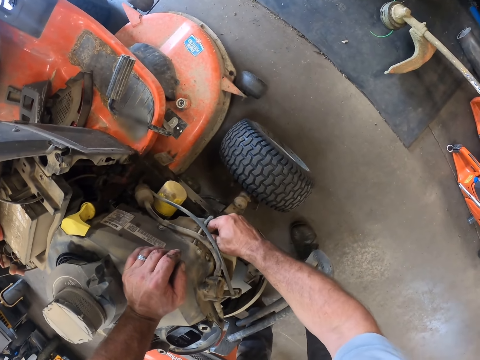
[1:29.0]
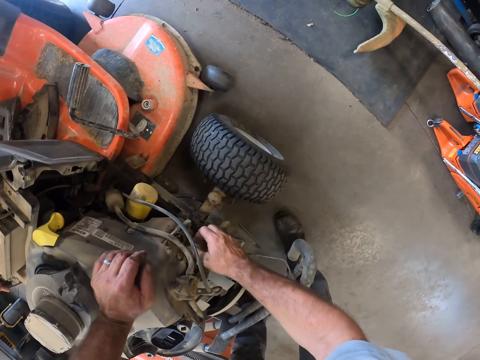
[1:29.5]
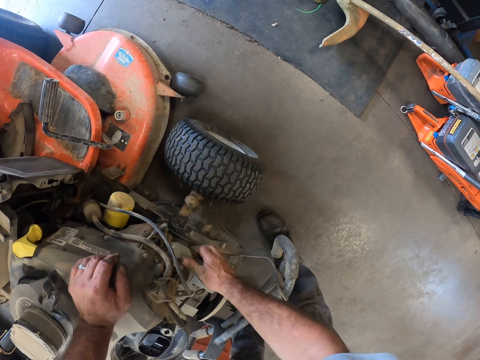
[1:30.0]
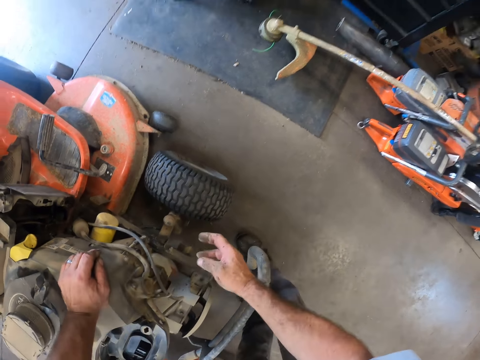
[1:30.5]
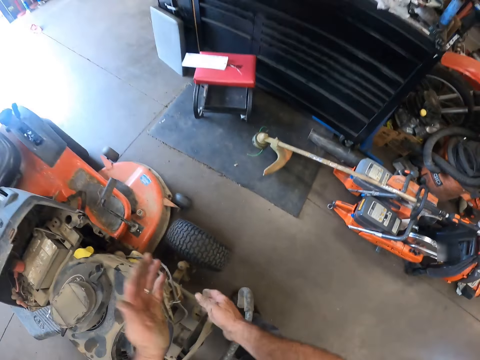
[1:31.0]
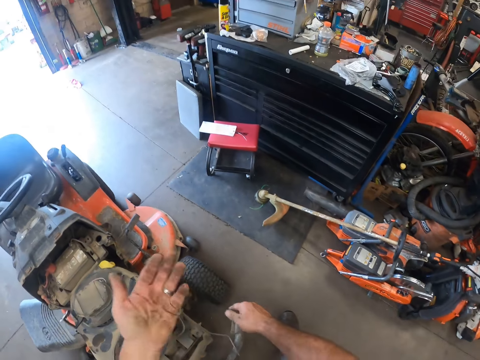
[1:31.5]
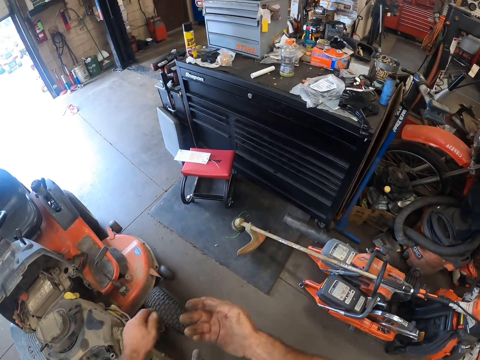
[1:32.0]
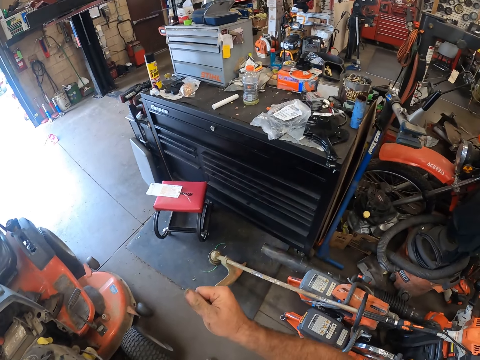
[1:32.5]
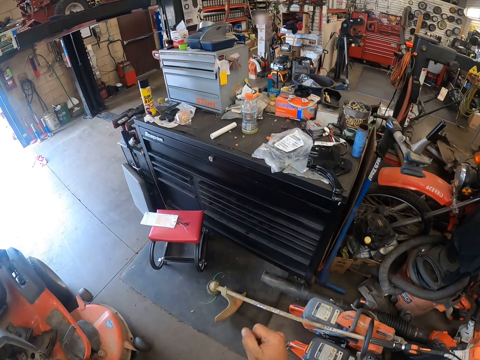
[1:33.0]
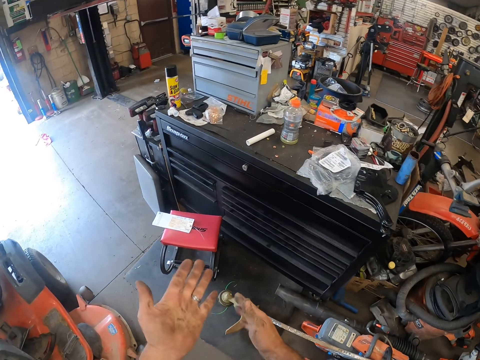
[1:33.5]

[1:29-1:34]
The camera wearer rubs the engine with his right thumb. He rubs both hands together.

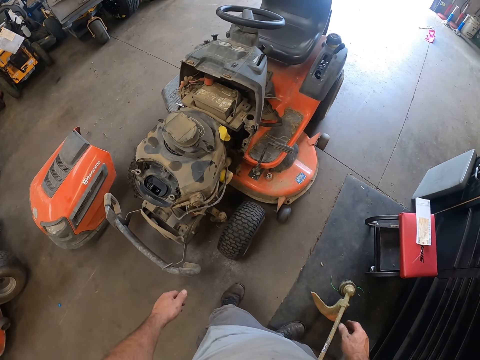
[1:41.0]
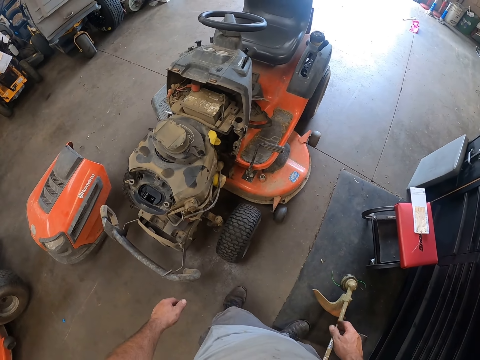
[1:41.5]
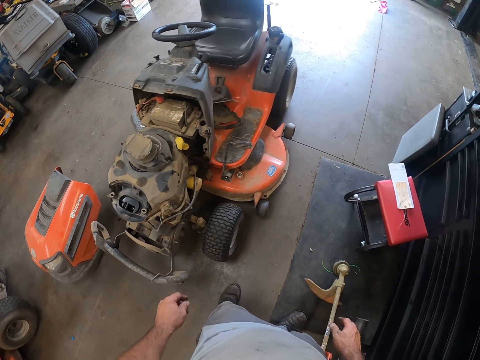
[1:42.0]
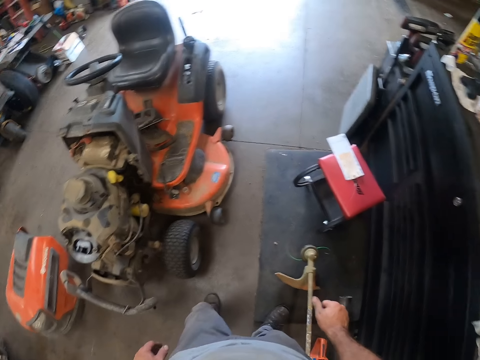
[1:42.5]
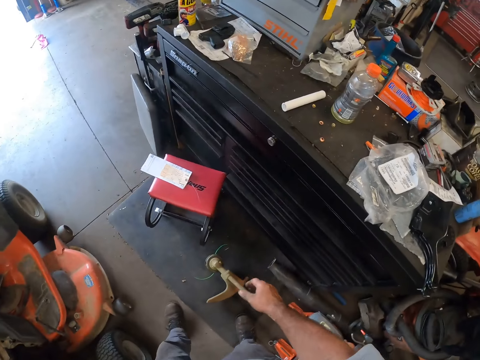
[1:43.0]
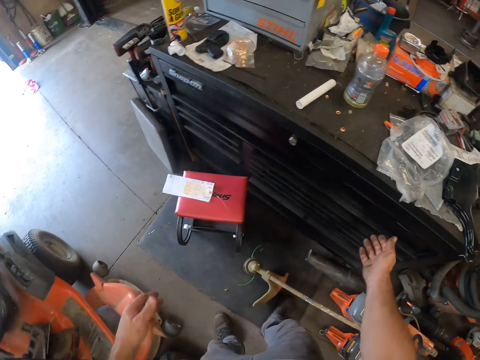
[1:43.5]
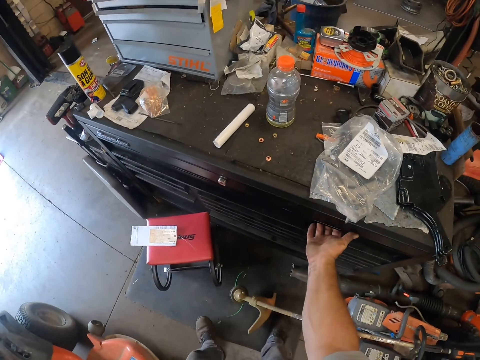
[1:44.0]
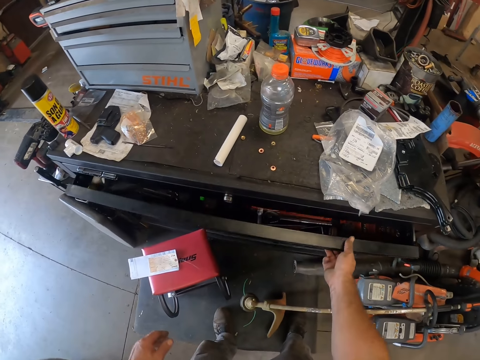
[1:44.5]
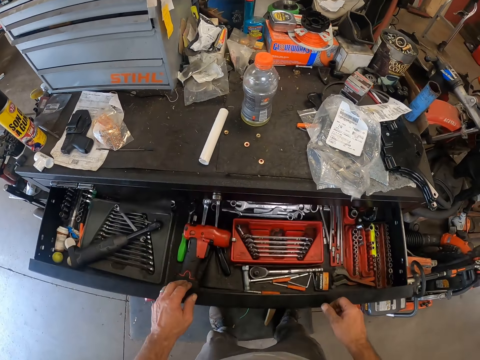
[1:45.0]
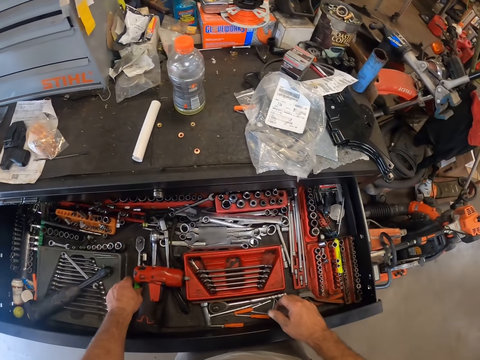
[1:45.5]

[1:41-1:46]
The camera wearer looks at the lawn mower. He opens a drawer with his right hand. He holds the drawer.

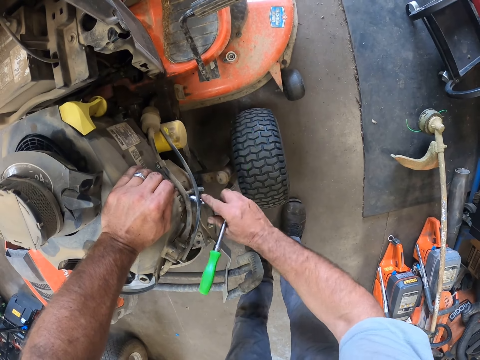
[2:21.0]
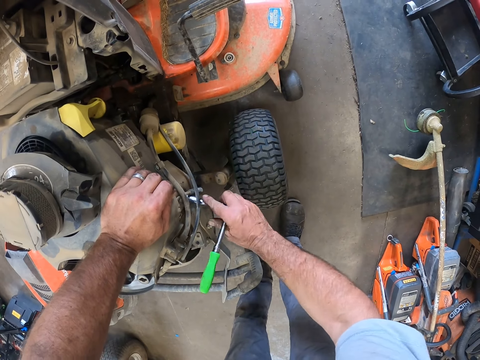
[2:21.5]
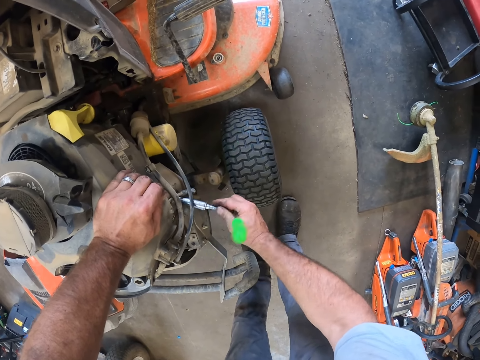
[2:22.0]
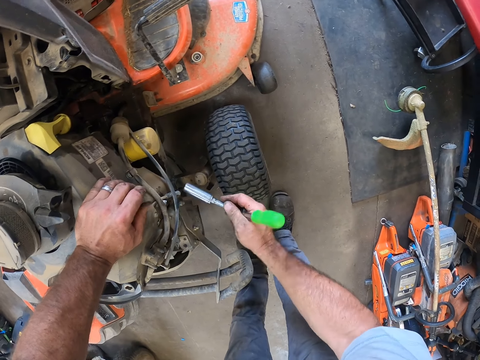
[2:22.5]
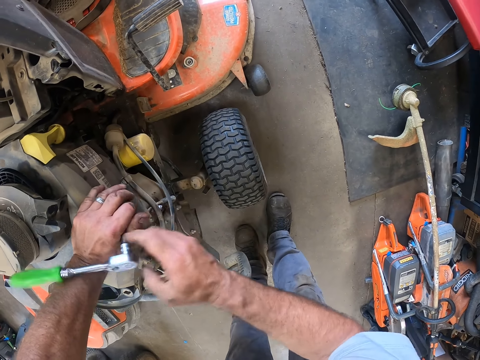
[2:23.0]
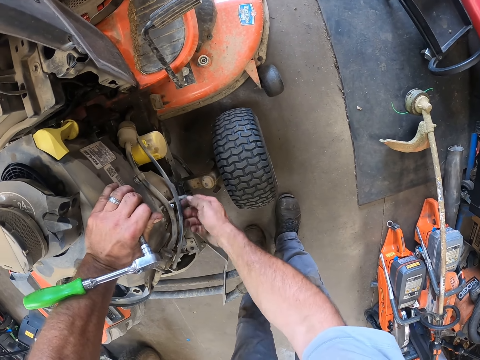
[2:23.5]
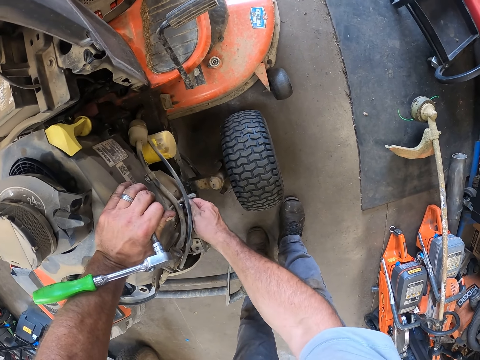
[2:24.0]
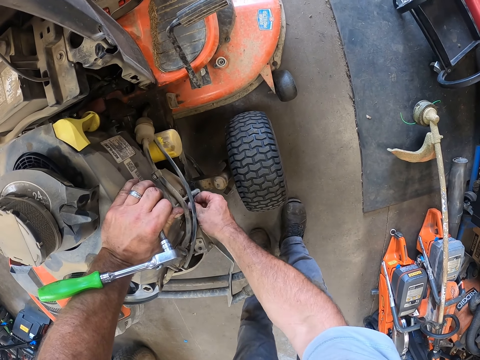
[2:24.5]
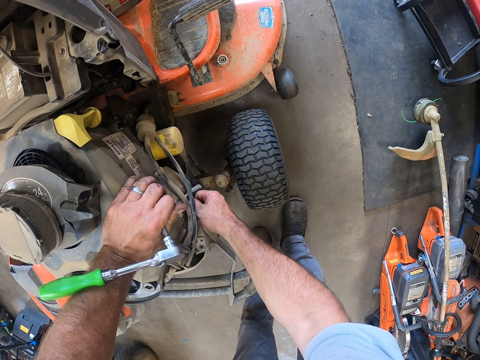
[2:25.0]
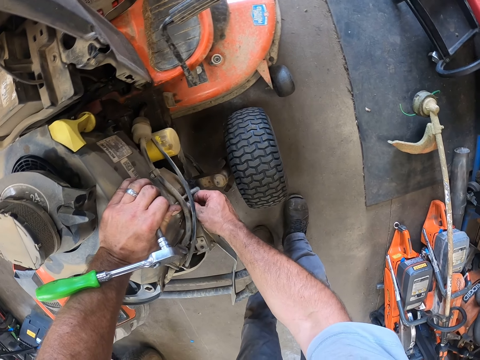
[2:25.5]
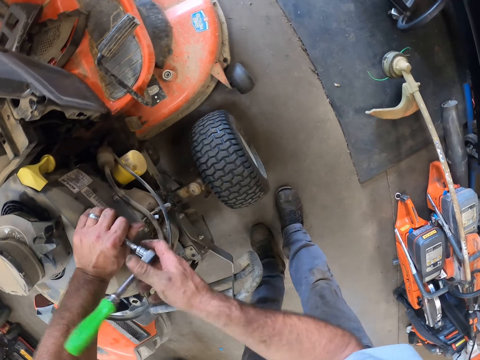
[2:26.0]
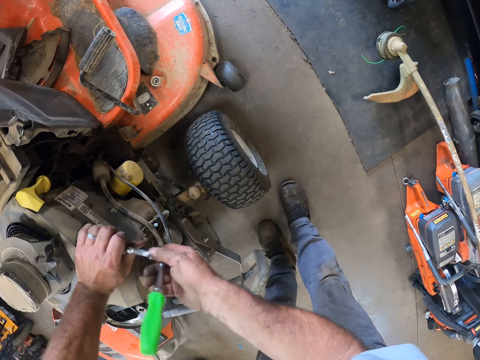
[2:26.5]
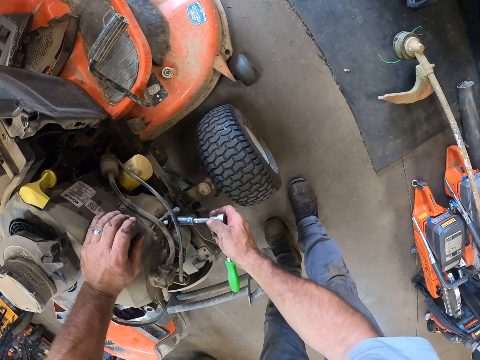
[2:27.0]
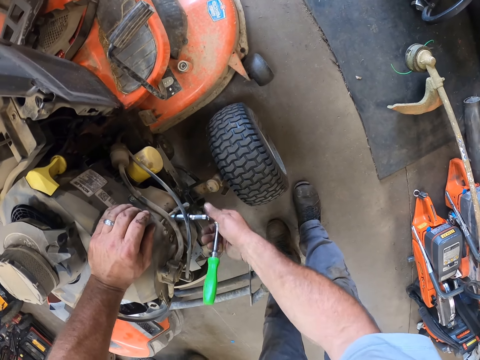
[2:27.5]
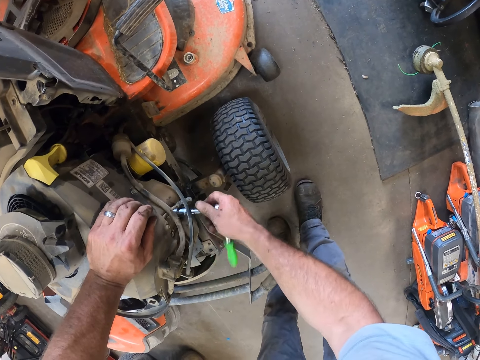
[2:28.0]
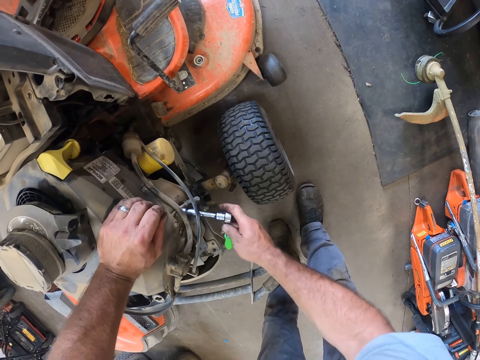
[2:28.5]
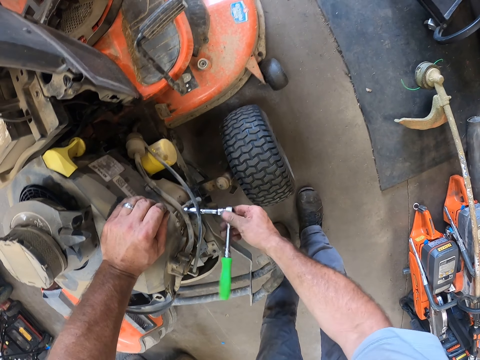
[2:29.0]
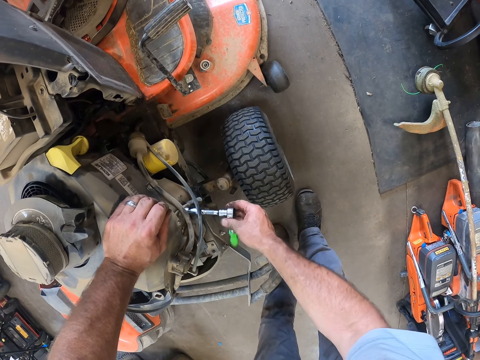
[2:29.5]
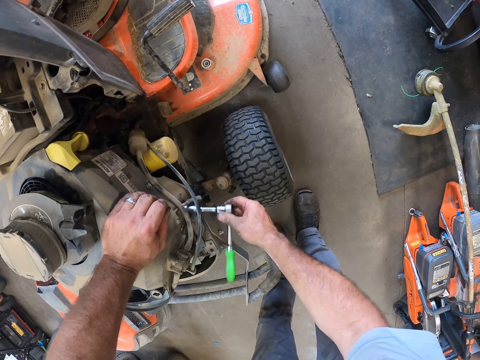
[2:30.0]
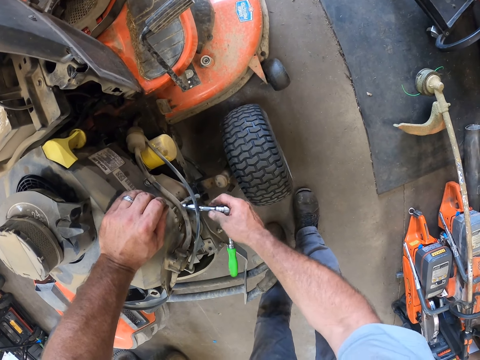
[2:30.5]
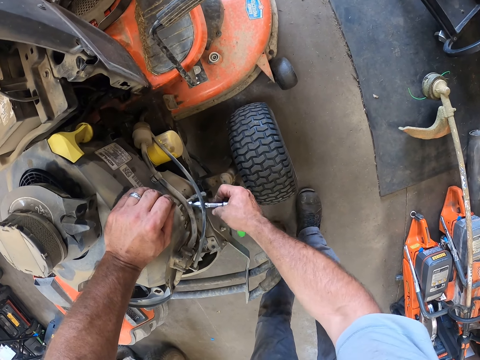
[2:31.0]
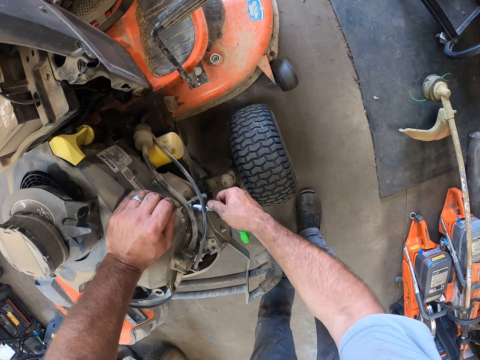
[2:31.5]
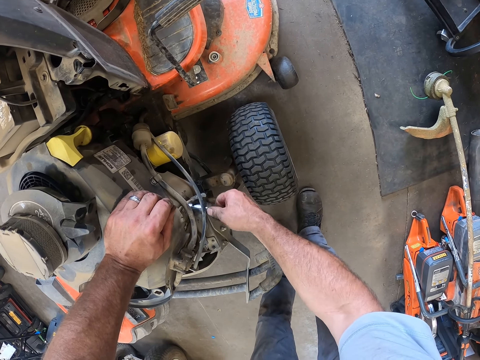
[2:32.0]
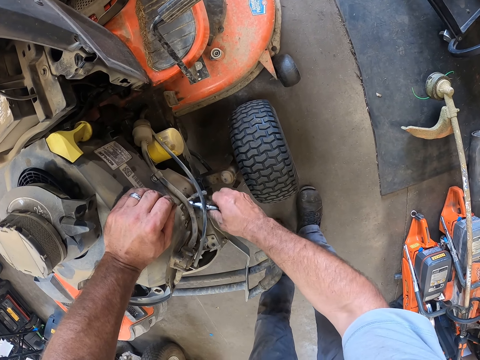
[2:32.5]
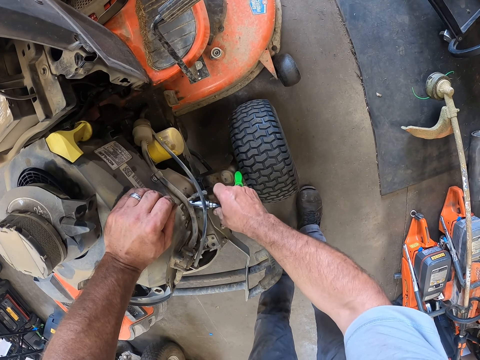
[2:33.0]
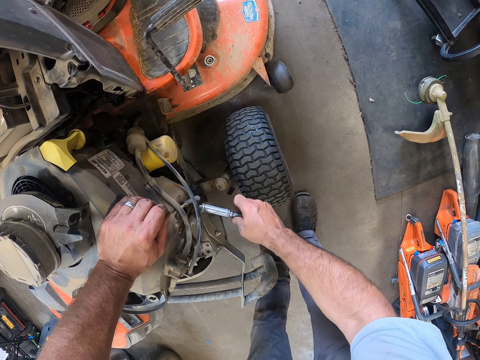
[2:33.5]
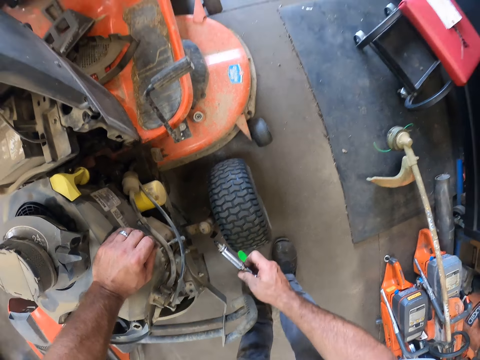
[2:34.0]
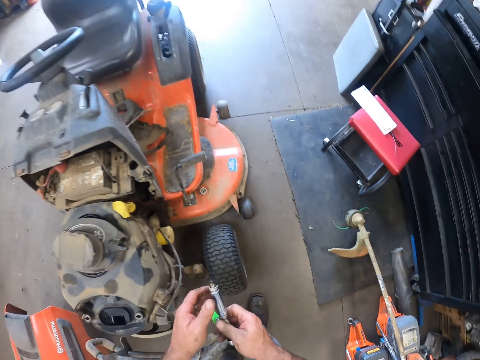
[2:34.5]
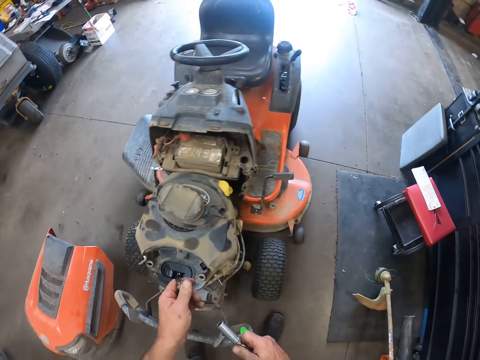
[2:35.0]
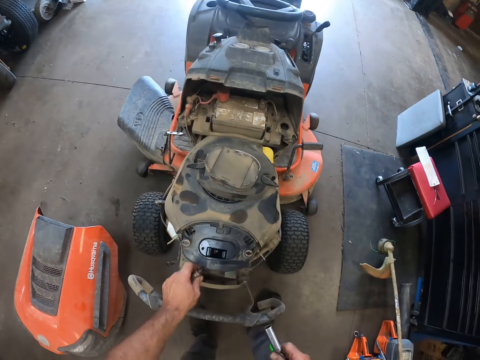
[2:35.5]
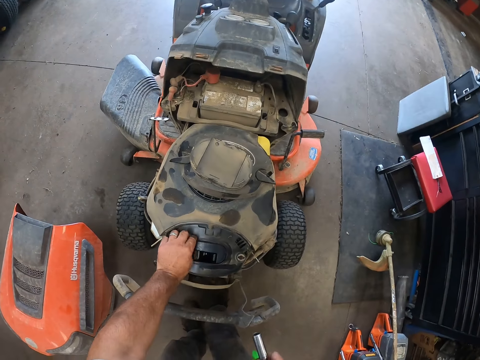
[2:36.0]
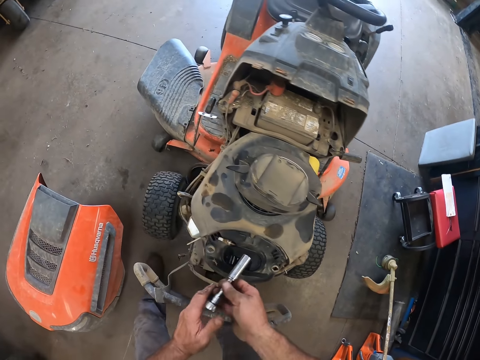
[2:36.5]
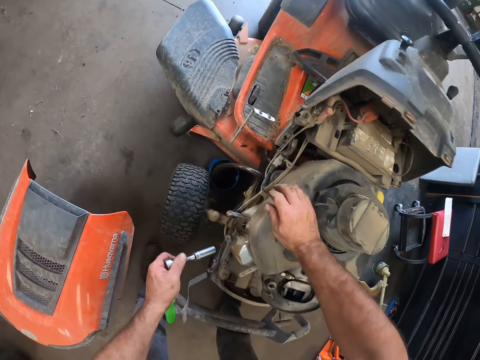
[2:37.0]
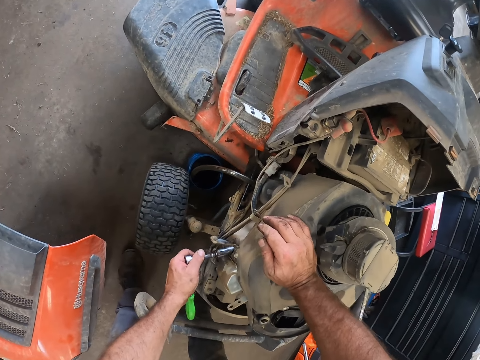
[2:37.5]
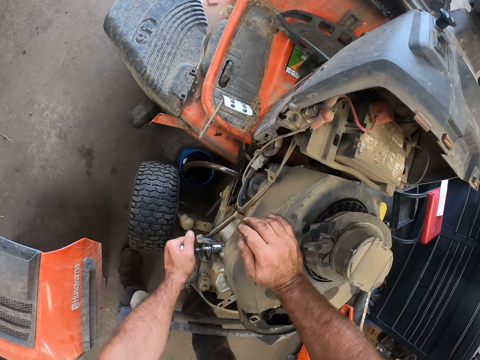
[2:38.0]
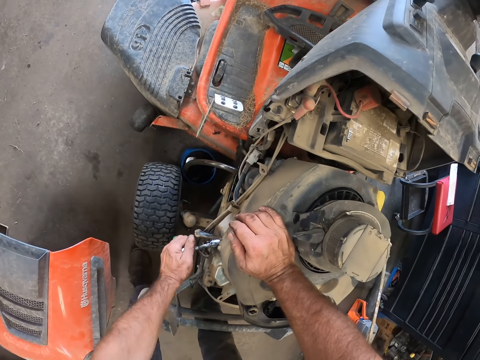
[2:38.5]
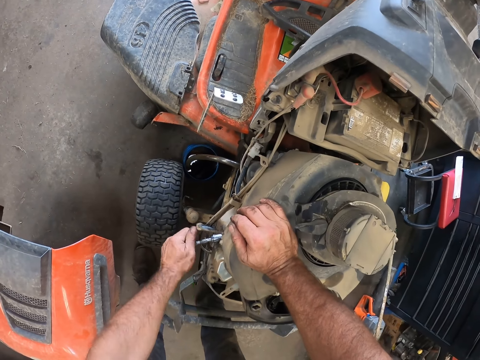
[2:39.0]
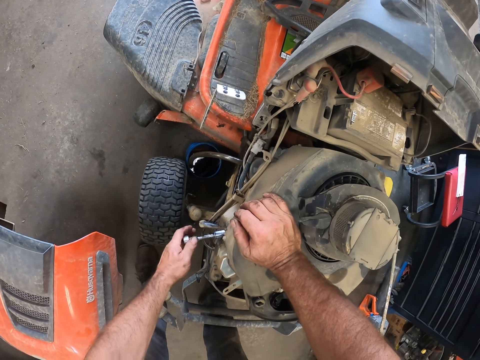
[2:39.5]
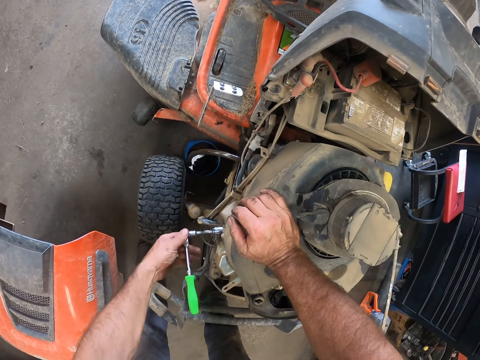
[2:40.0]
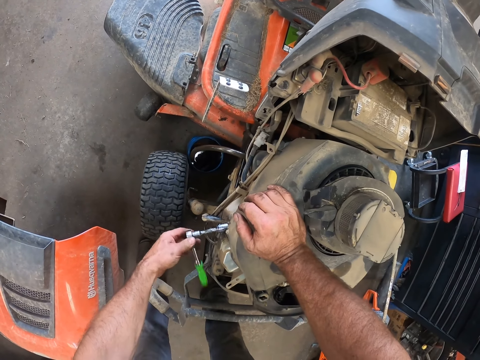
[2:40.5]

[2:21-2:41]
The camera wearer removes the socket wrench from a plug. He passes the socket wrench to his left hand. He unscrews the spark plug with his right hand. He takes the socket wrench with his right hand from his left hand. He unscrews the spark plug with the socket wrench. He removes the plug from an engine. He removes the spark plug from the socket wrench with his left hand. He drops the spark plug on the top of the engine assembly with his left hand. He passes the socket wrench to his left hand. He places his right hand on the engine assembly. He places the socket wrench on a plug. He unscrews another spark plug with the socket wrench with his left hand.
